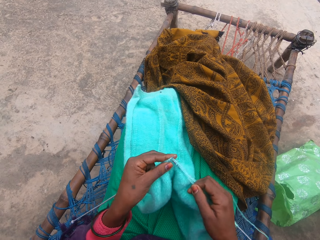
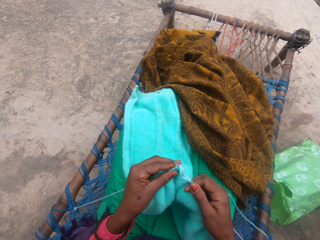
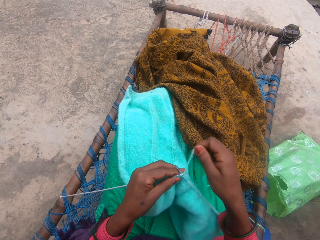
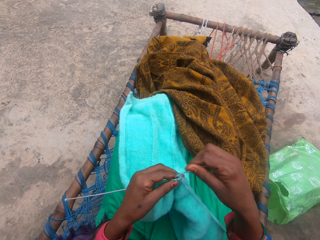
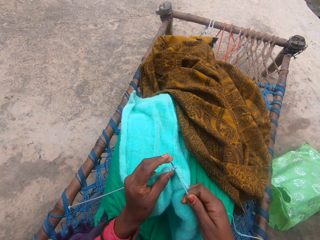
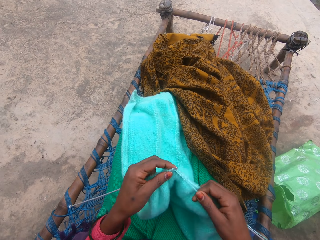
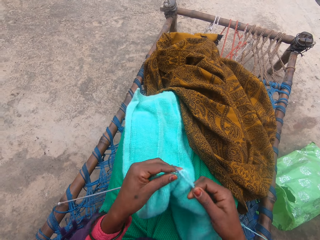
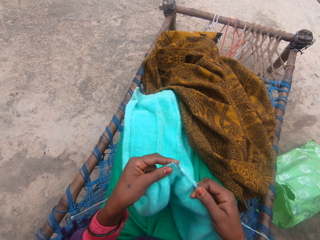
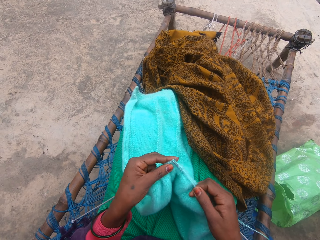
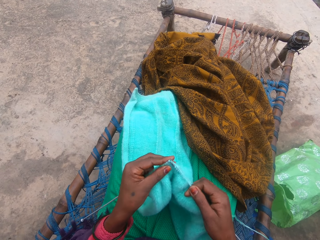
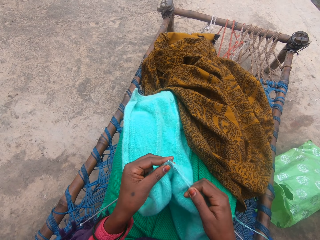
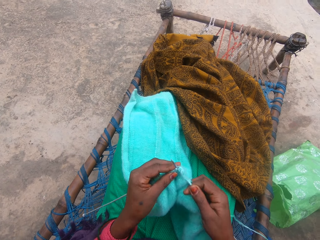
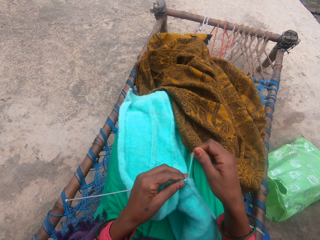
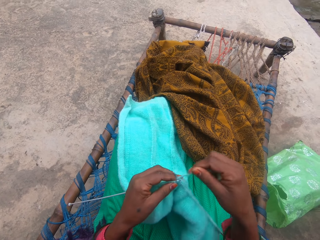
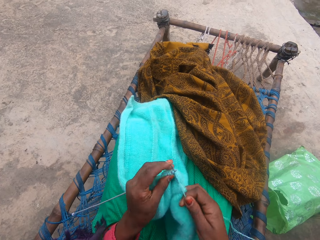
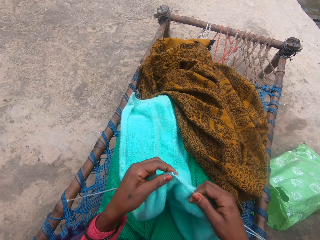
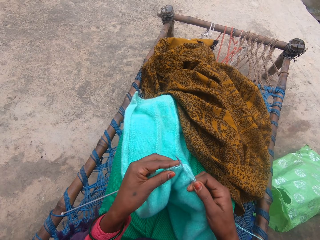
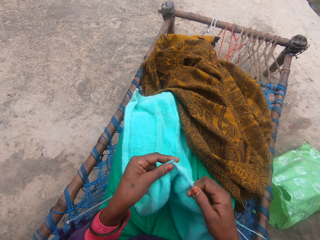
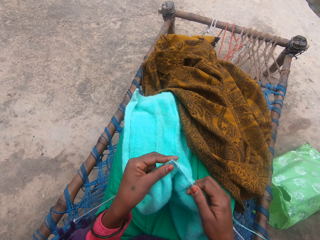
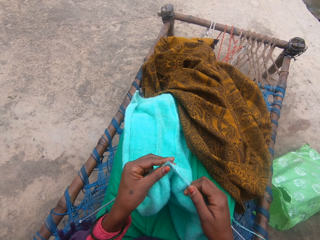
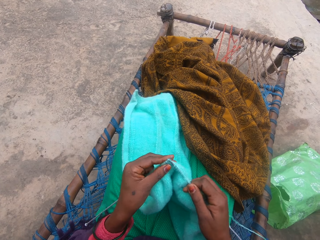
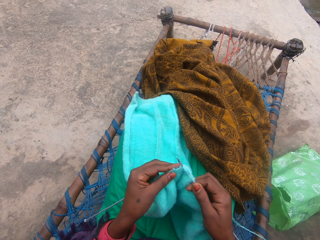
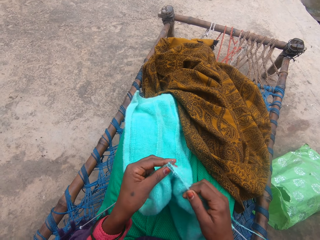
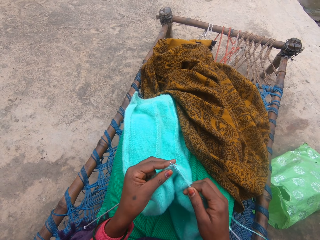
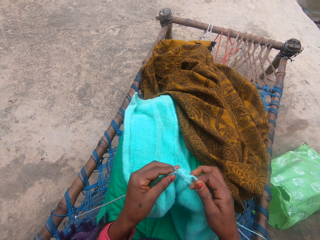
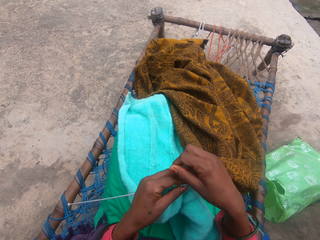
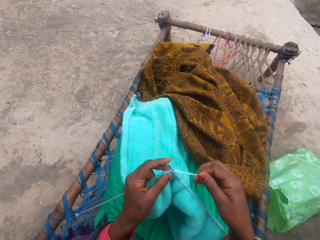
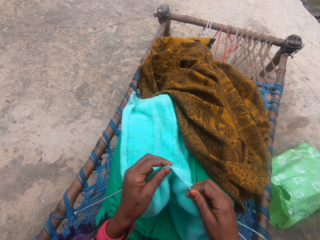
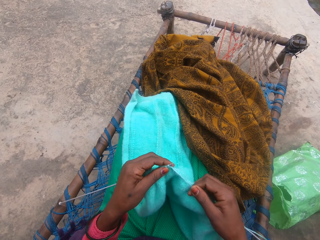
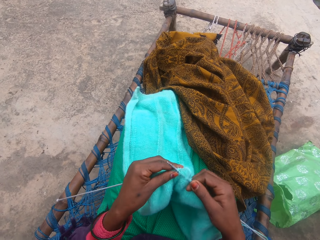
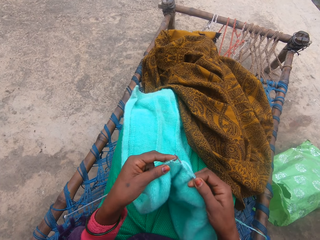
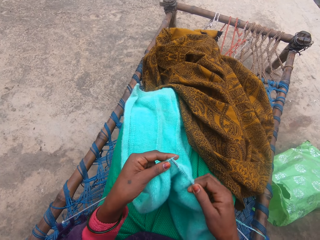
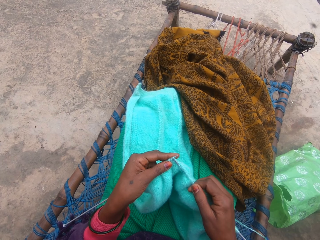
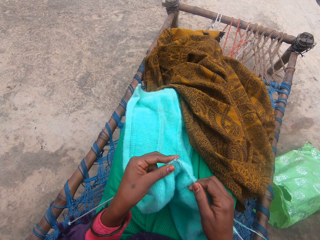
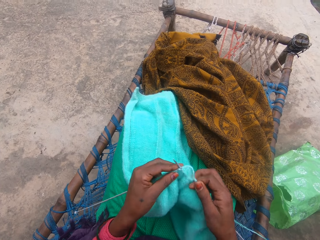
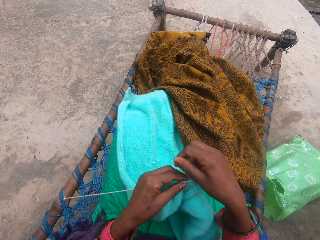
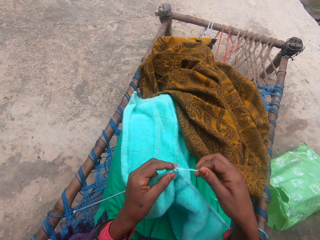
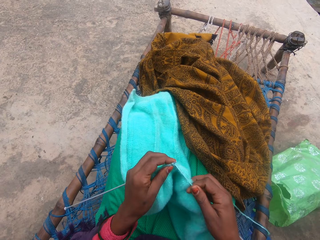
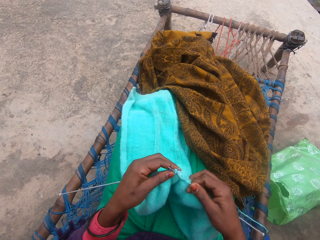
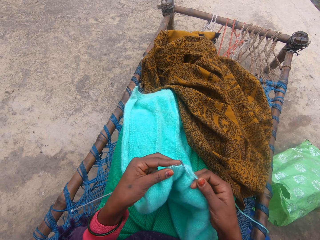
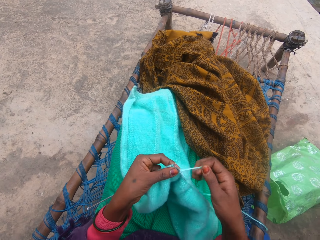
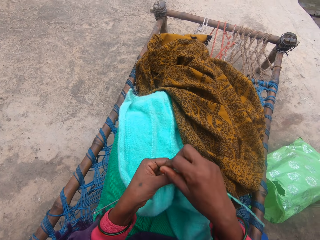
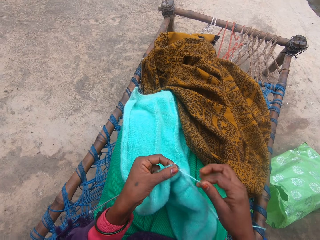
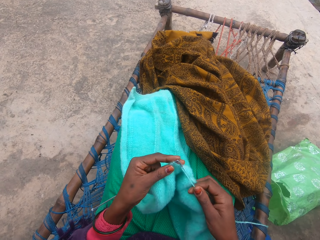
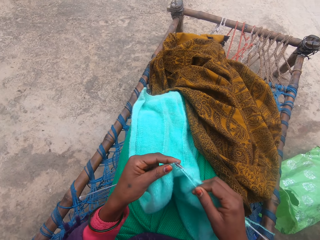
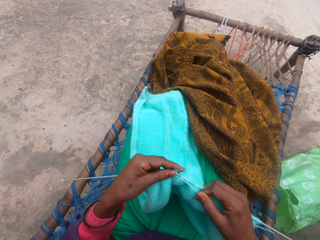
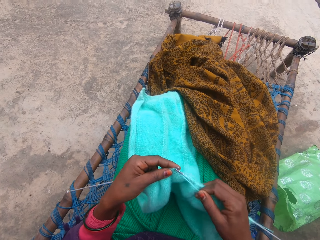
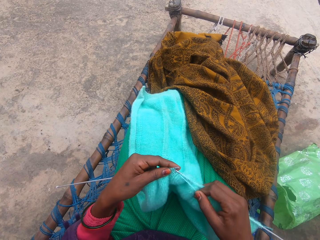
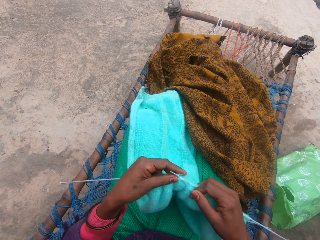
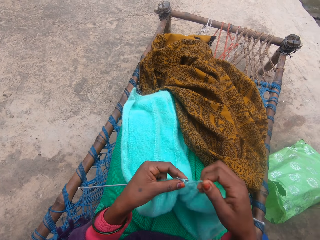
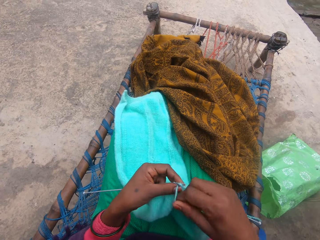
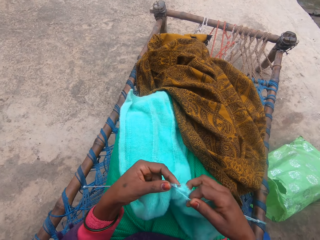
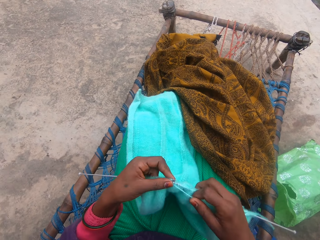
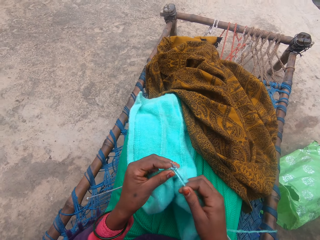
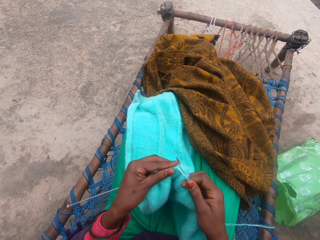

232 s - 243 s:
The camera wearer knits the yarn with the needle in her hands. She rolls the yarn on the needle. She knits the yarn with the needle in her hands. She rolls the yarn on the needle. She knits the yarn with the needle in her hands. She rolls the yarn on the needle. She knits the yarn with the needle in her hands. She rolls the yarn on the needle. She knits the yarn with the needle in her hands.

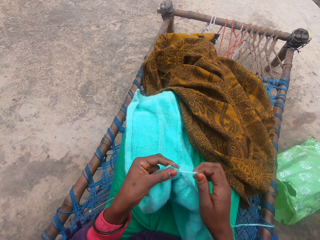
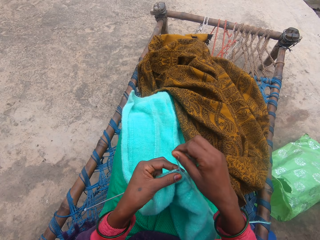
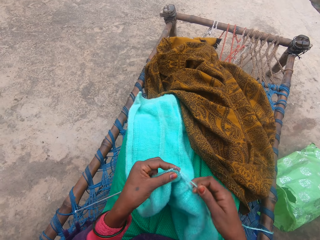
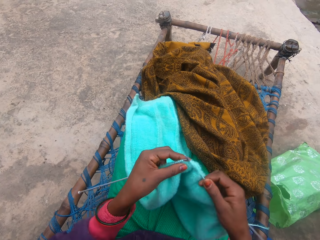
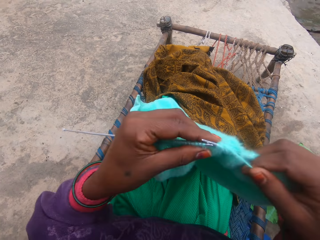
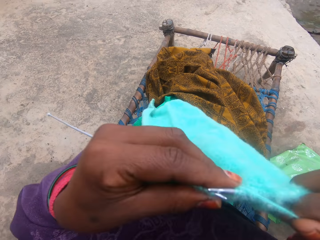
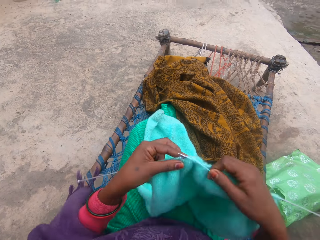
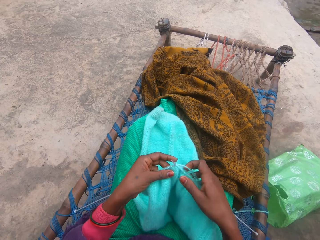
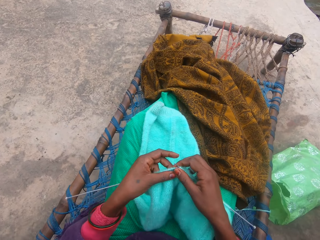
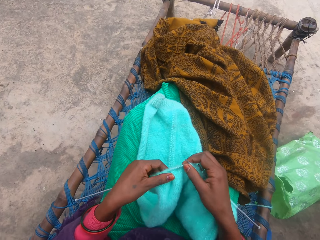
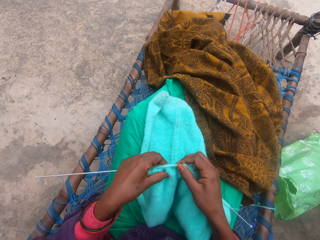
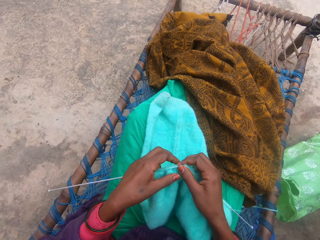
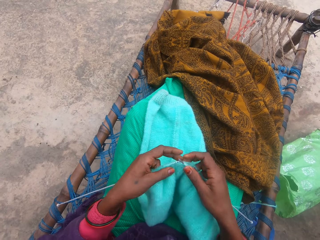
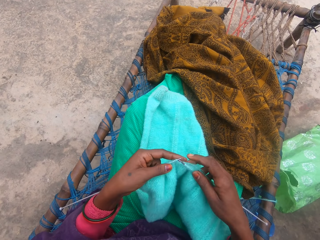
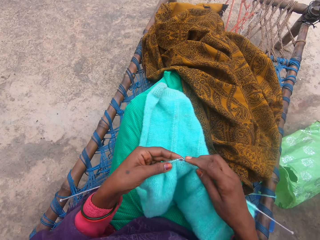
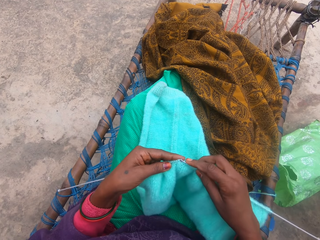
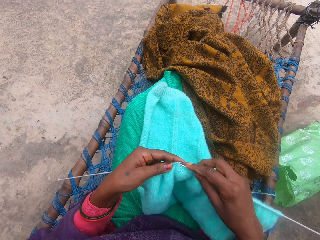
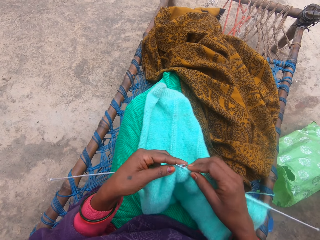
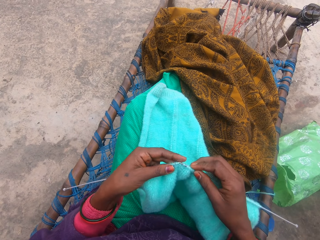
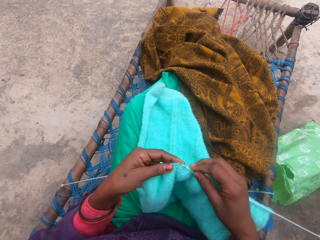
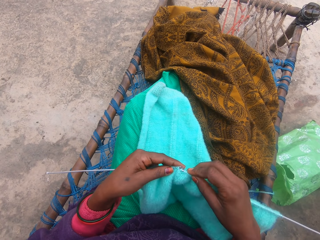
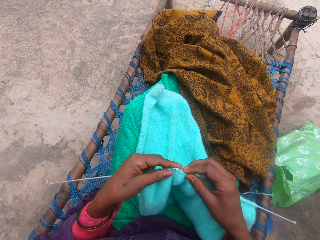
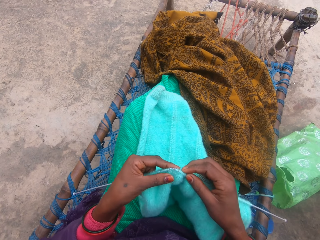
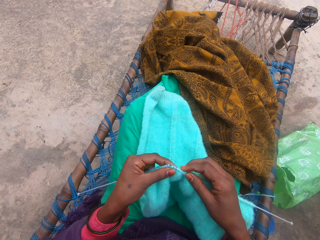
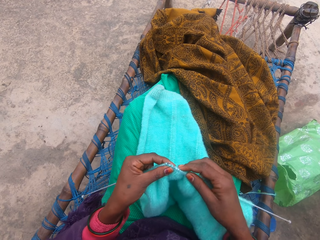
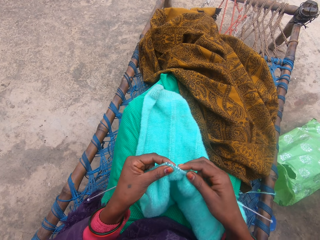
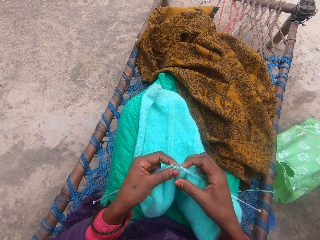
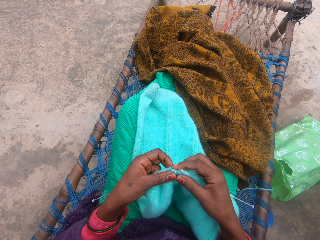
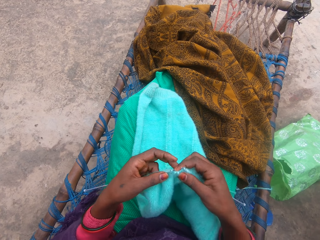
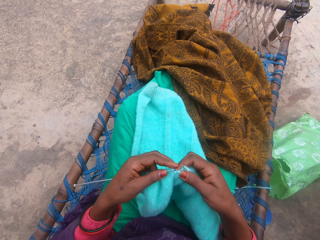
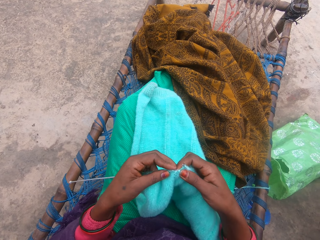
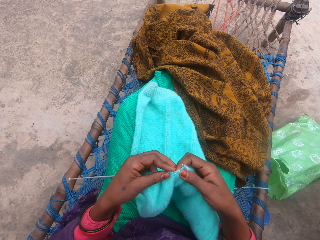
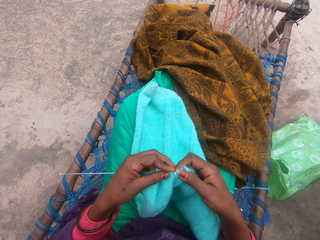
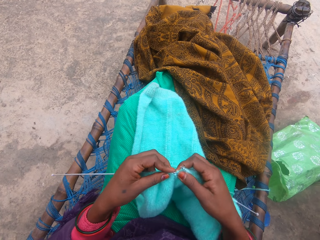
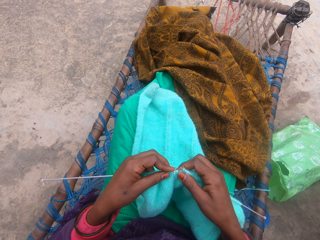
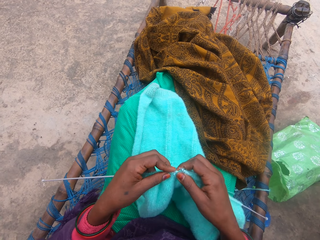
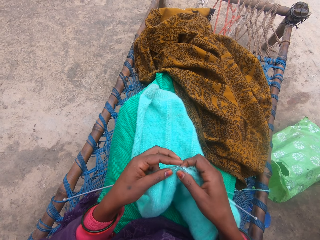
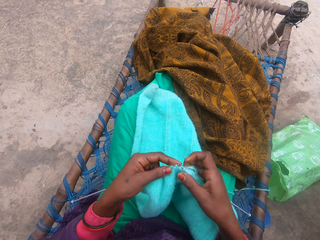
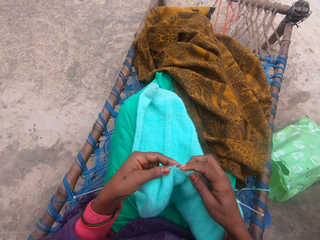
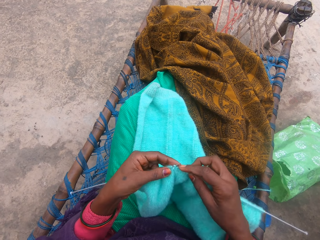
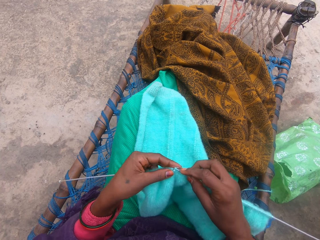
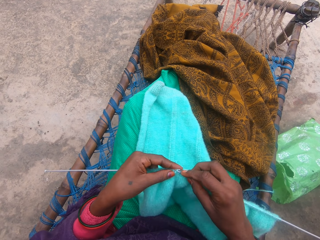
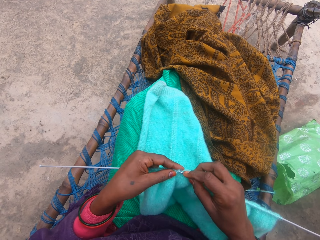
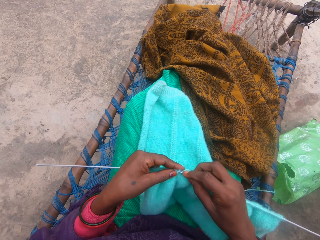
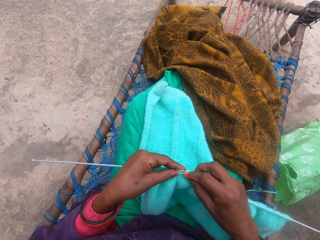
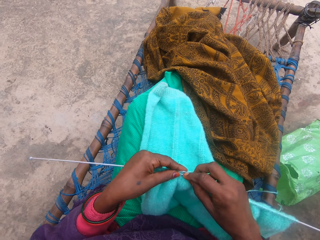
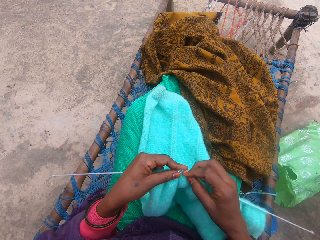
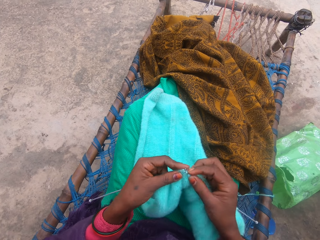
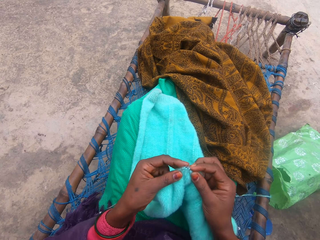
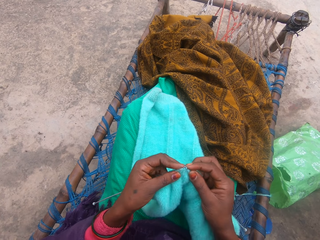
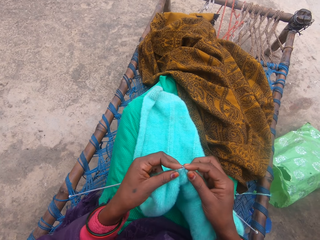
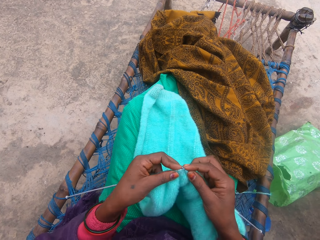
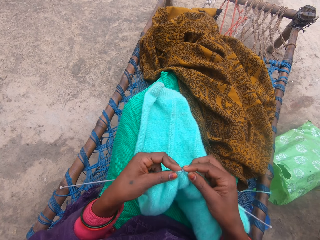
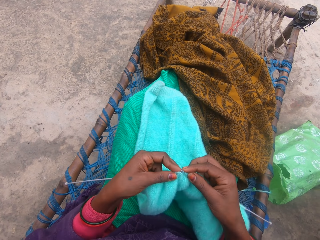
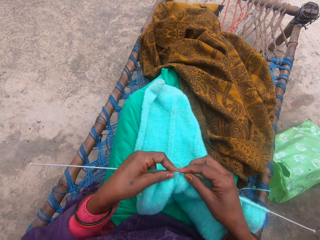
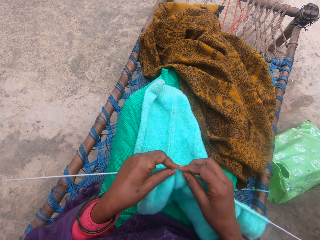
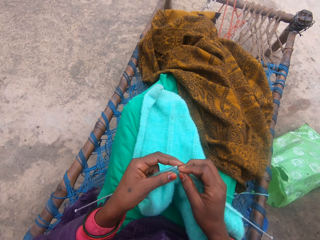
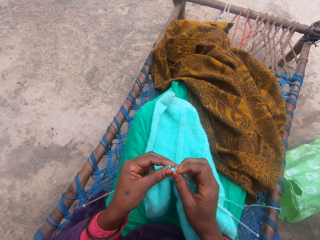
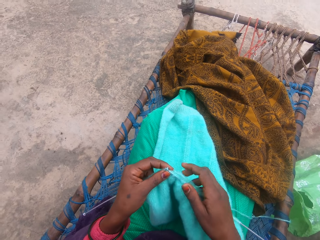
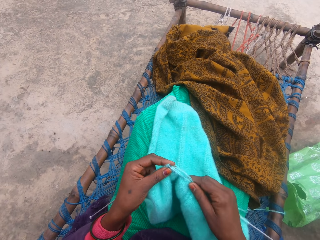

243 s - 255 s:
The camera wearer drags the crochet up. She holds the fabric. She knits the yarn with the needle in her hands.
